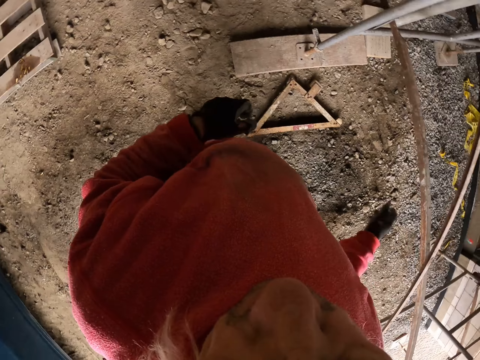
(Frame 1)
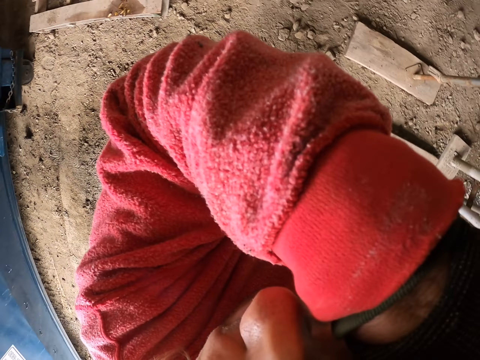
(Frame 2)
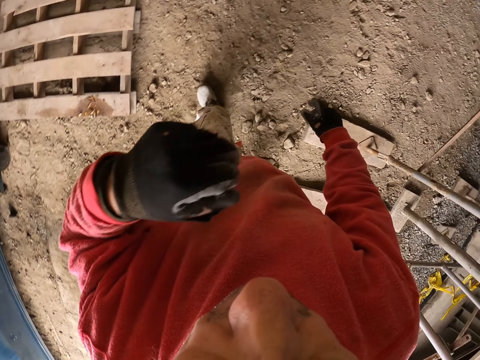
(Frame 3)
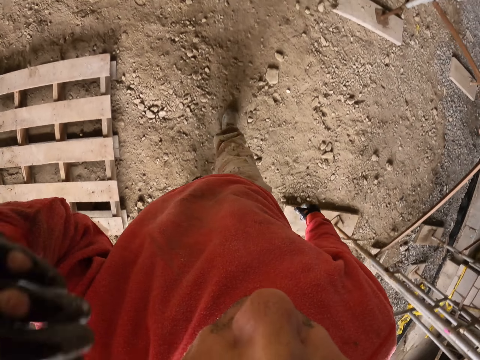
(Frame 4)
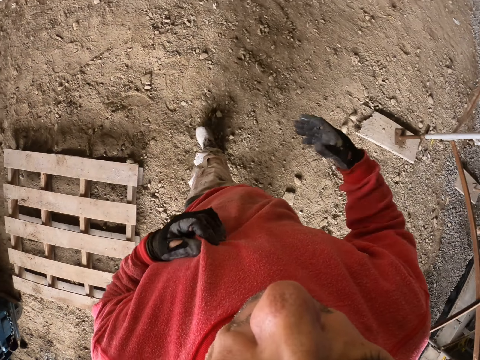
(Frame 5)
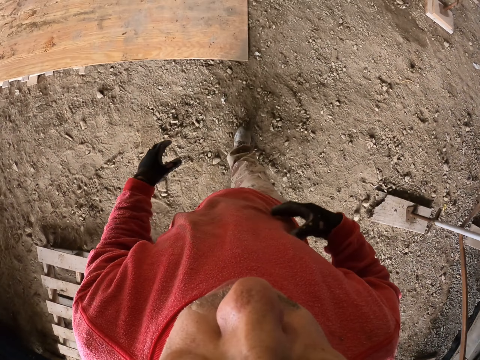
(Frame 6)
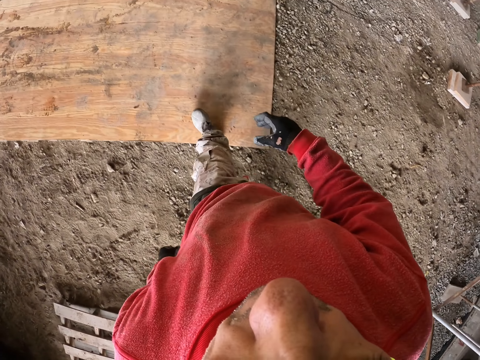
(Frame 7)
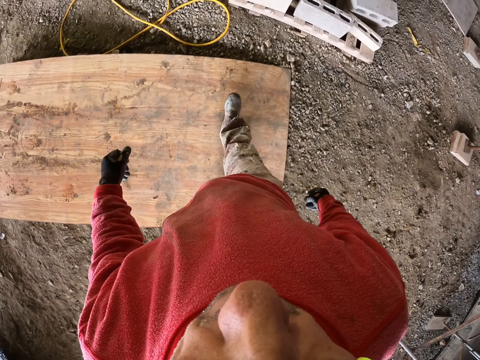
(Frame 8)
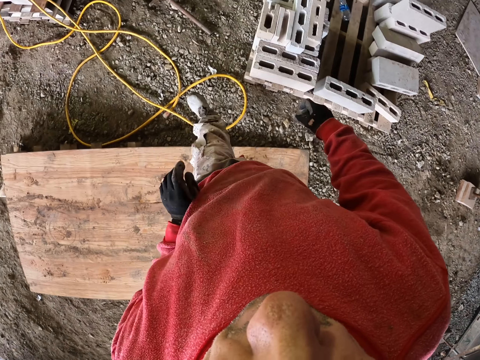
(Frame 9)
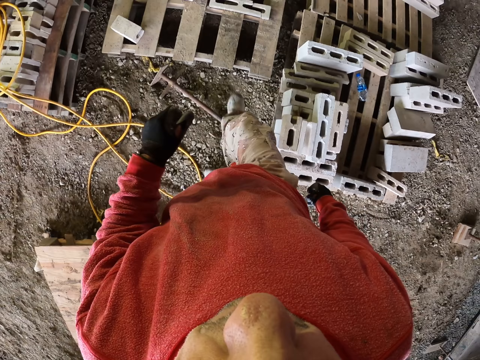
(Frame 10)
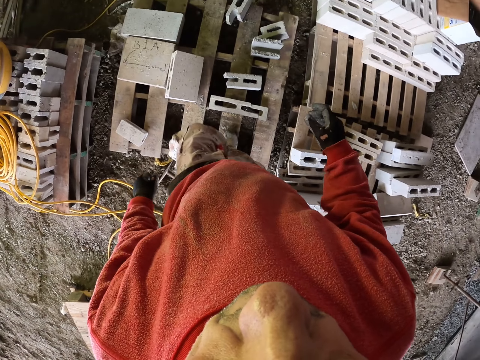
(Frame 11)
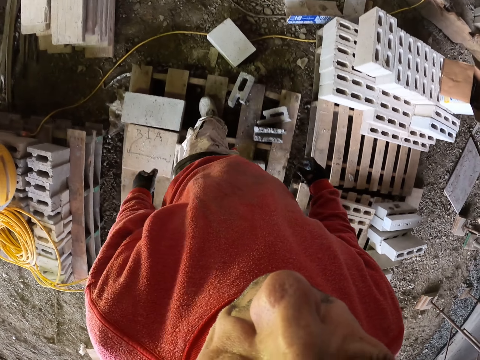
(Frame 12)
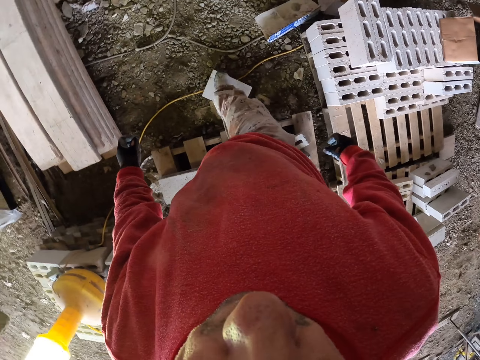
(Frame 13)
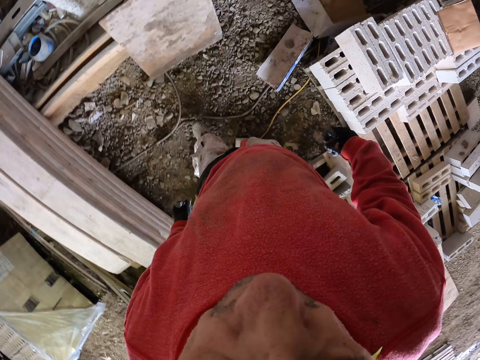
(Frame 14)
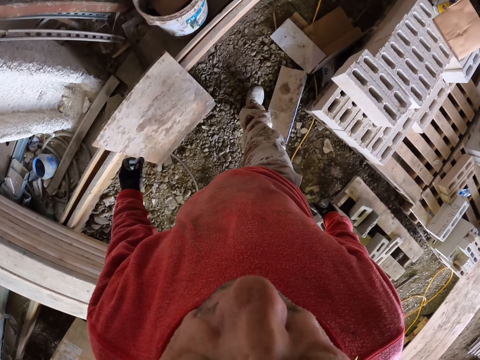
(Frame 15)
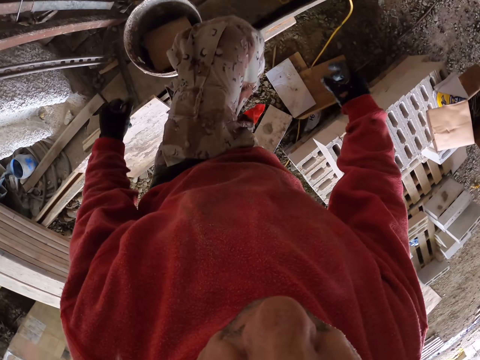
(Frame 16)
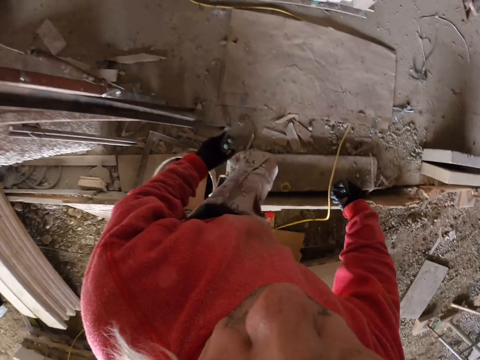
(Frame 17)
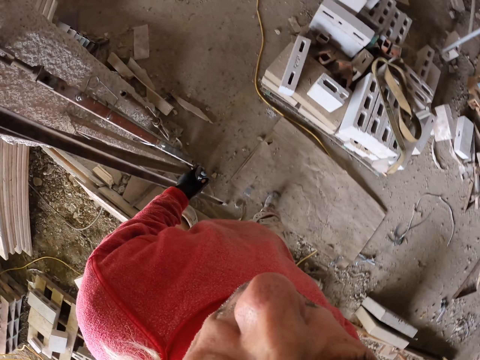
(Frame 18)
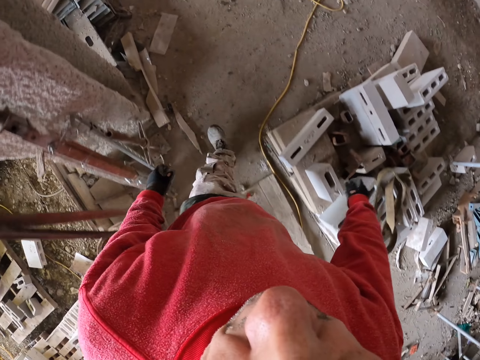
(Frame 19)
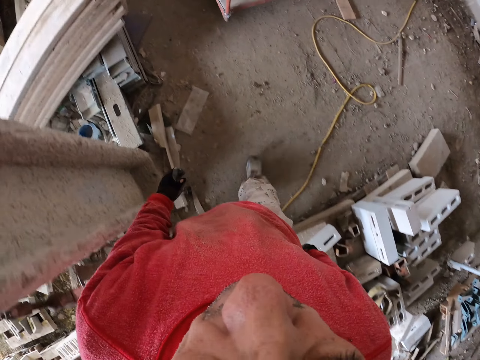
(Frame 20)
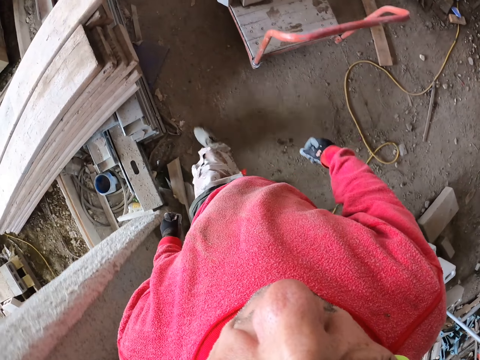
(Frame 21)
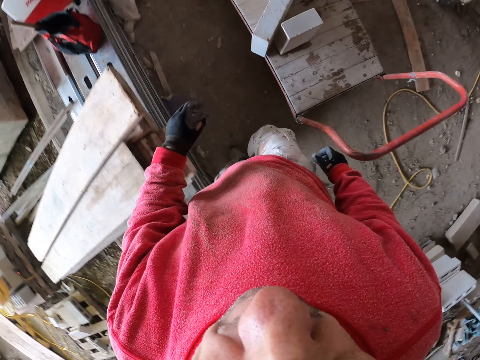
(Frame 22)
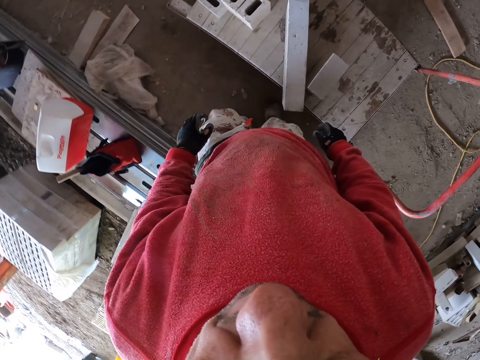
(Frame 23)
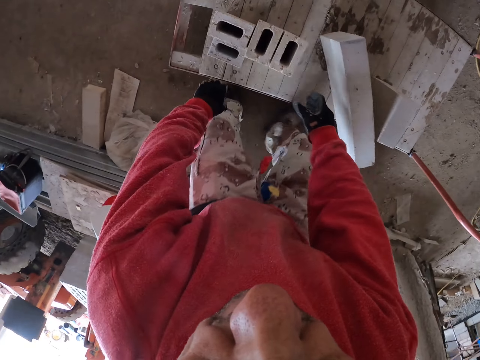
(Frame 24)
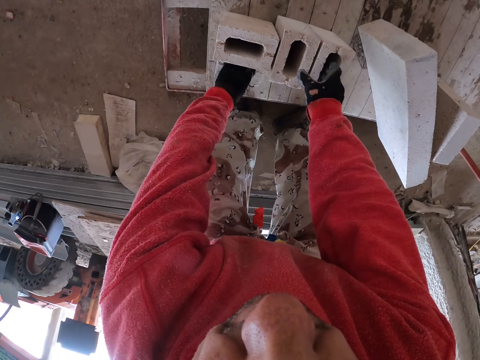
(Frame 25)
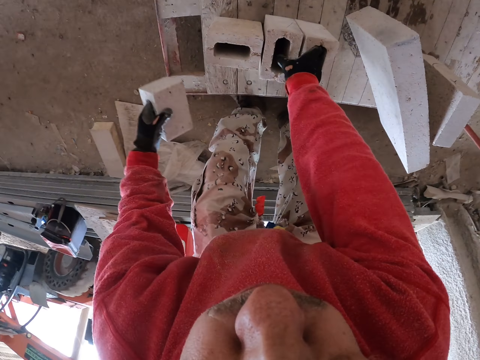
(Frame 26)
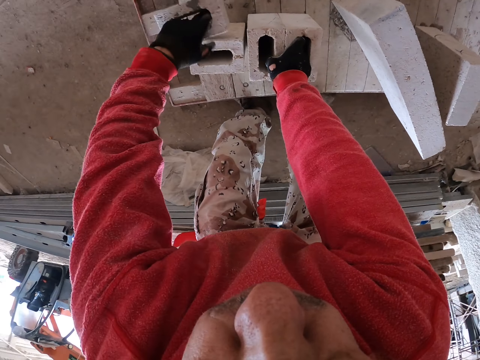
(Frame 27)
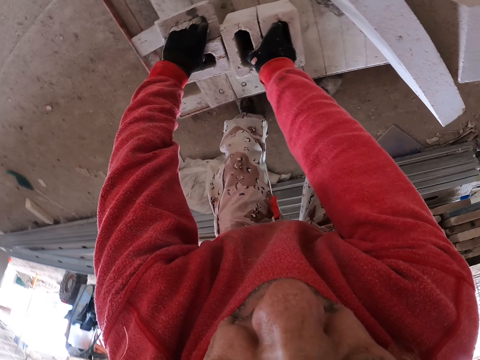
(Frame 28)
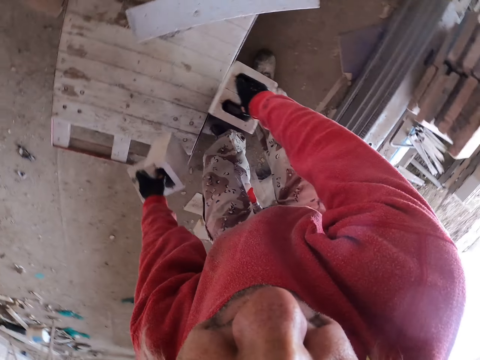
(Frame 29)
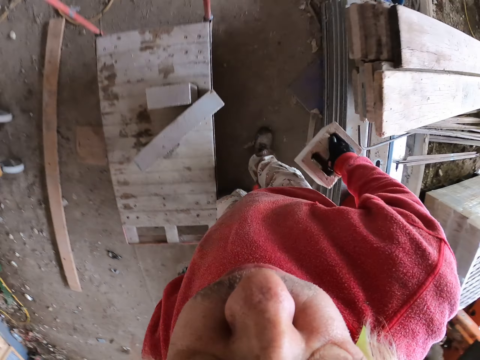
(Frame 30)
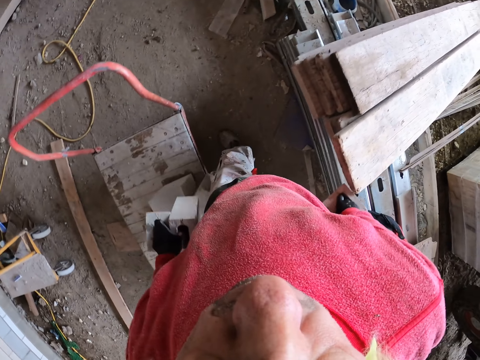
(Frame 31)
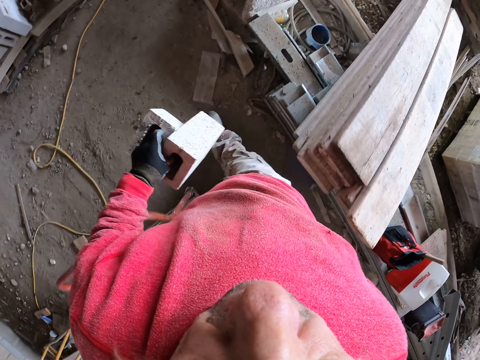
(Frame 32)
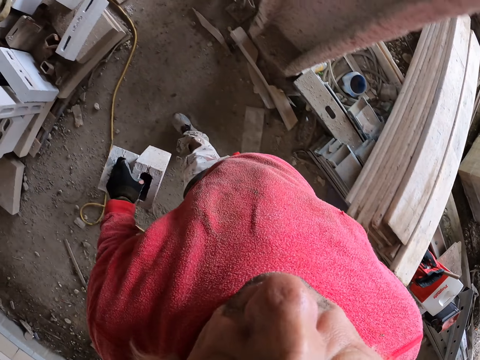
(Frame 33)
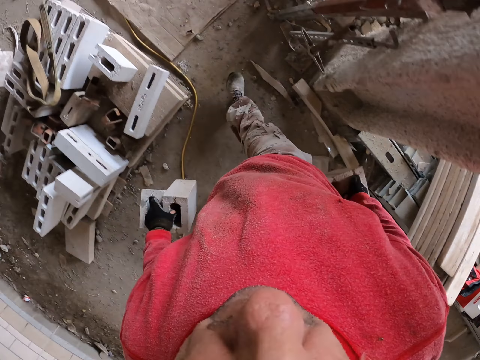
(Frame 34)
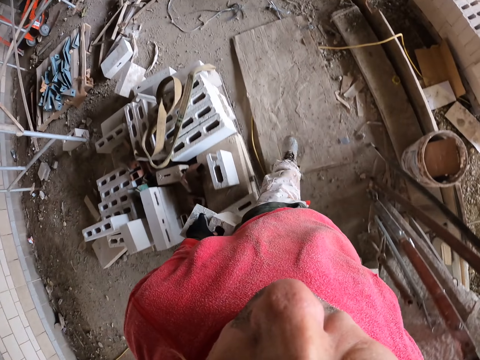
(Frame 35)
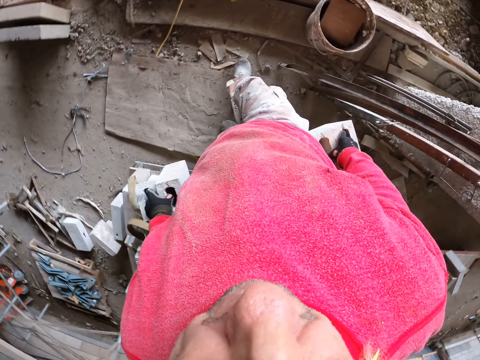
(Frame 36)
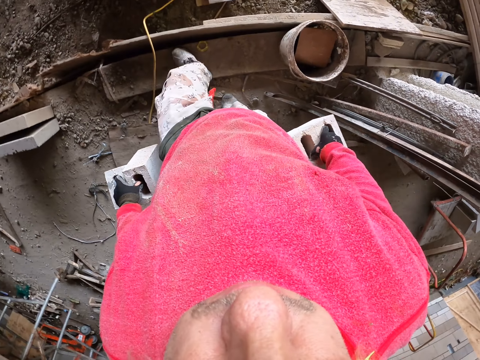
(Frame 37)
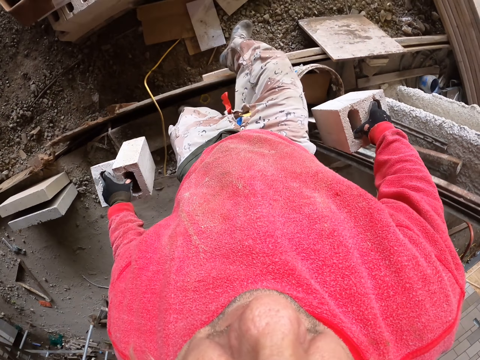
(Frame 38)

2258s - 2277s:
The camera wearer raises a hand up. They walk. They grab the bricks. They touch the bricks. They walk in the construction site.

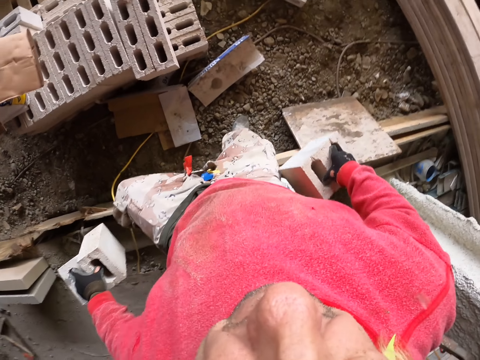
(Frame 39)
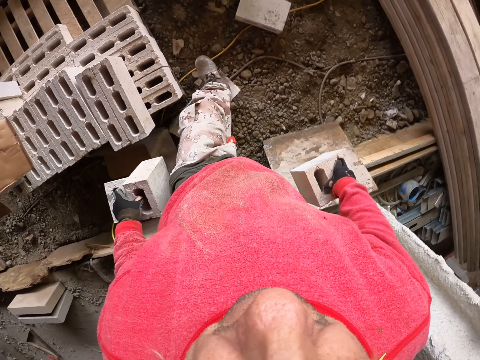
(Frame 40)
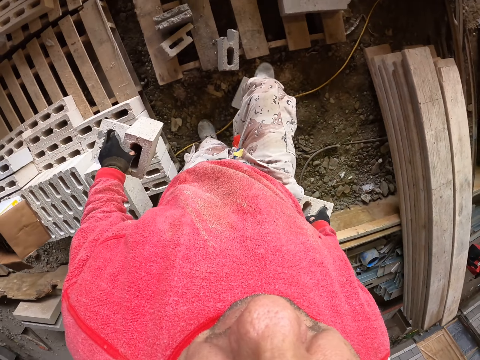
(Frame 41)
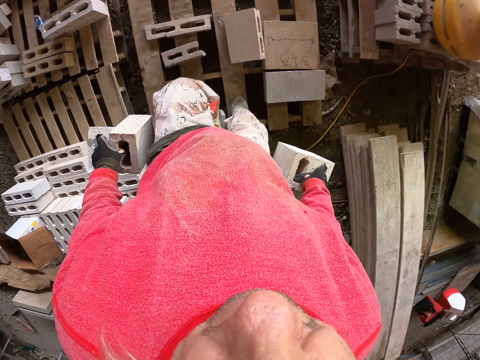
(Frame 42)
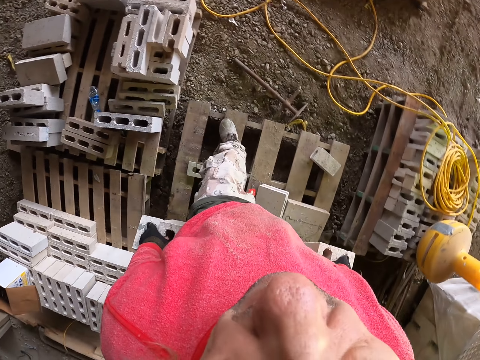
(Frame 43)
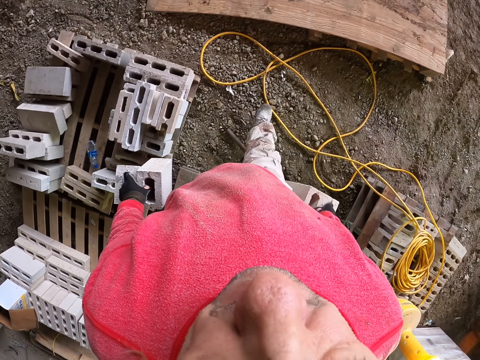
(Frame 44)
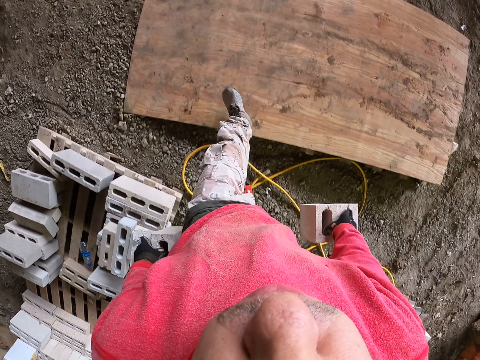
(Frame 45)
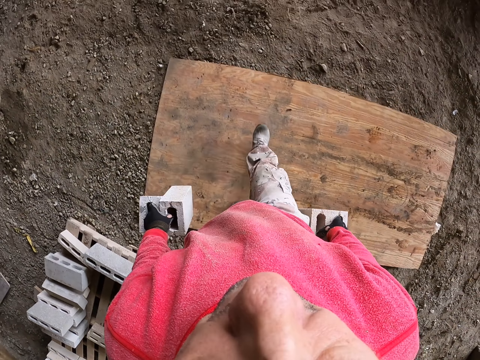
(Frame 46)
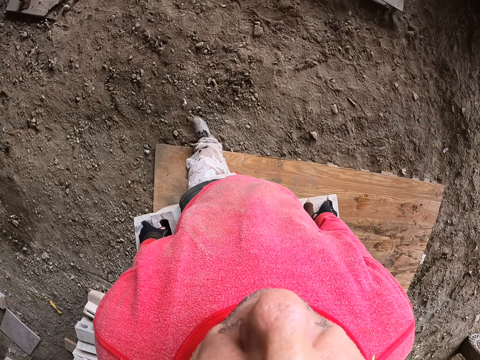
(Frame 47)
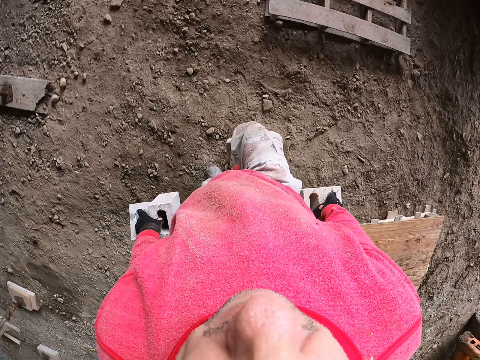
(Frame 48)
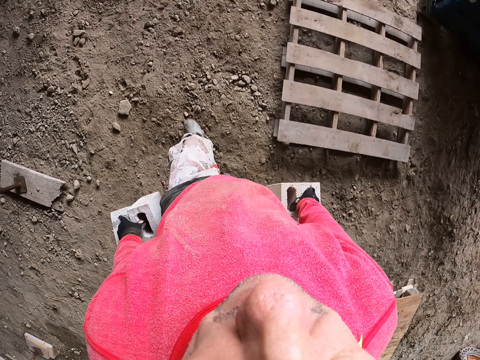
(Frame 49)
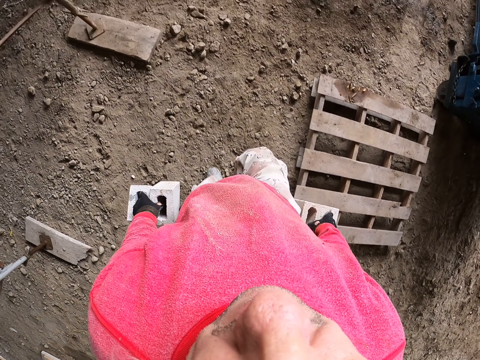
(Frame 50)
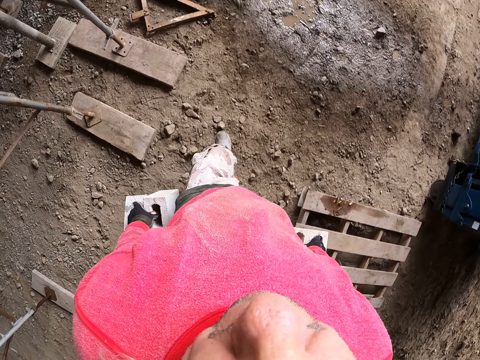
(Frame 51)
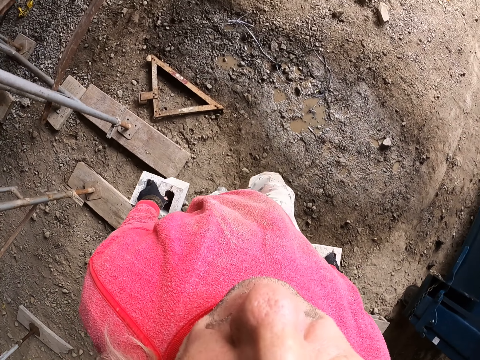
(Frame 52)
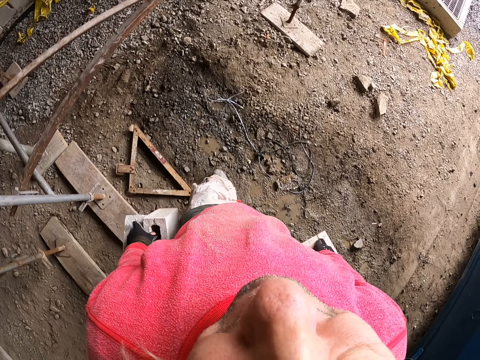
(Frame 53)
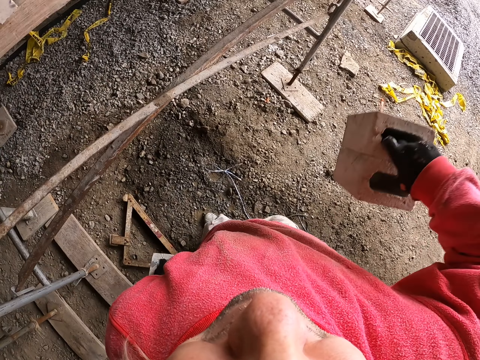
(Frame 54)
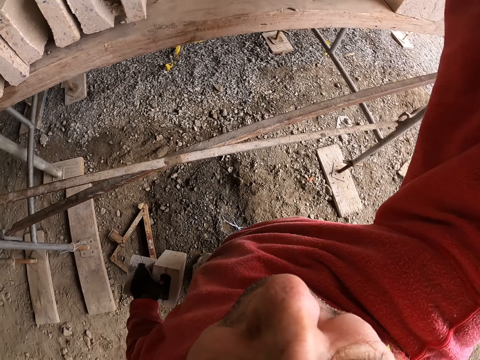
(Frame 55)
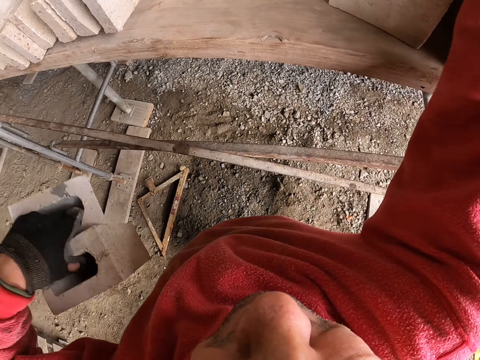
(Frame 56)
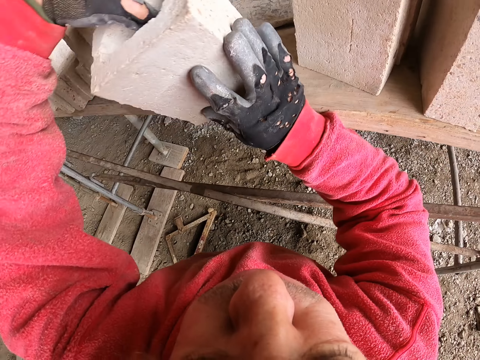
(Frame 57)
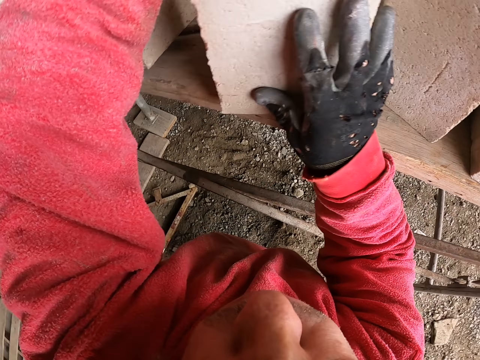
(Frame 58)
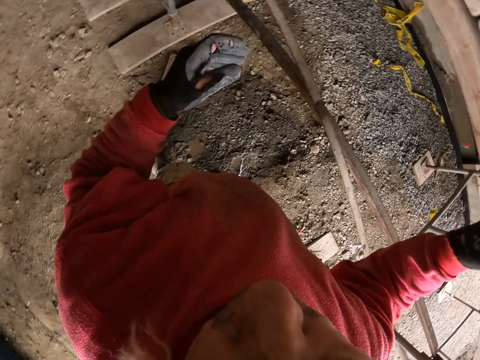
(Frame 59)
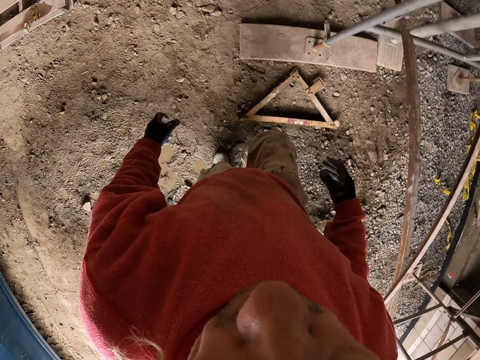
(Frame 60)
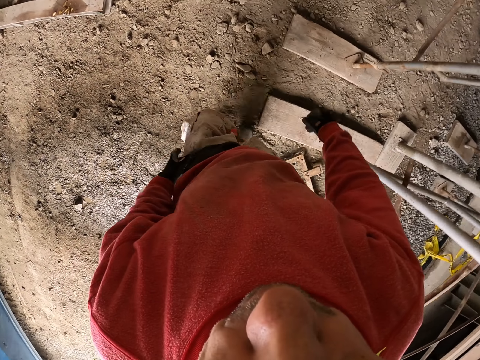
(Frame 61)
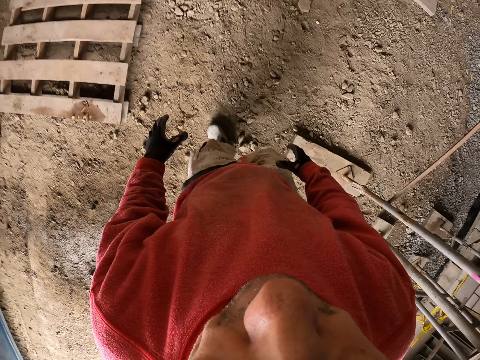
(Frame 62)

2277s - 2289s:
The camera wearer puts the bricks on the construction stand. They walk in the construction site.
